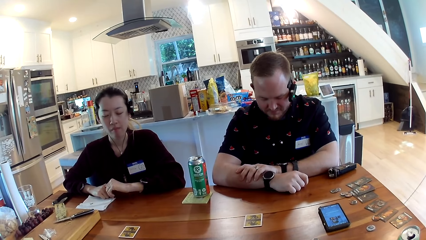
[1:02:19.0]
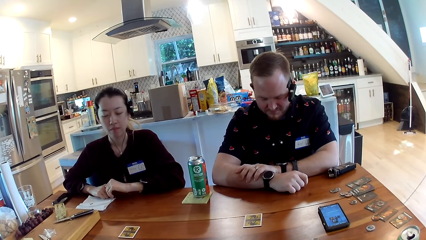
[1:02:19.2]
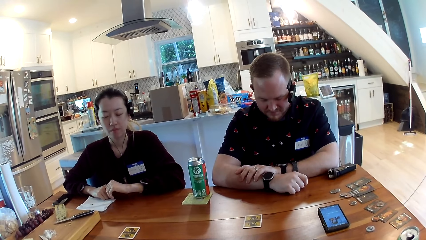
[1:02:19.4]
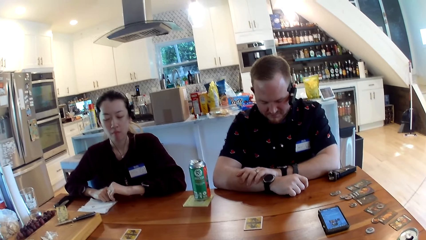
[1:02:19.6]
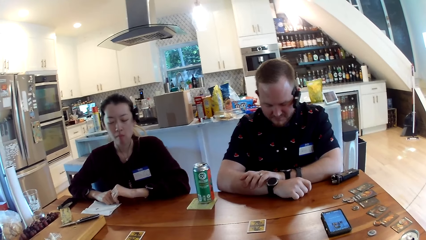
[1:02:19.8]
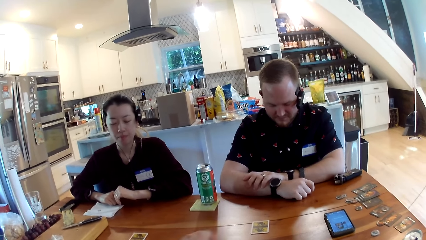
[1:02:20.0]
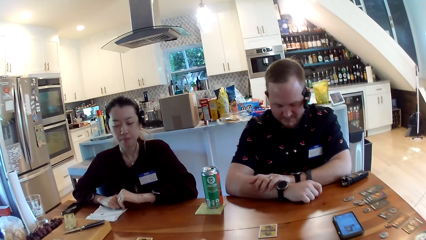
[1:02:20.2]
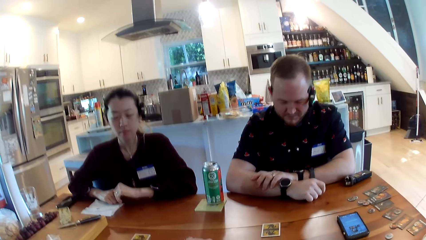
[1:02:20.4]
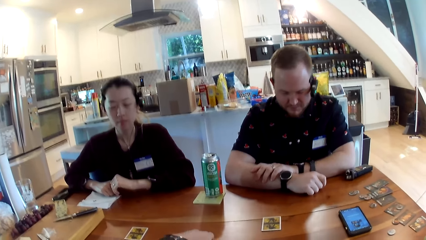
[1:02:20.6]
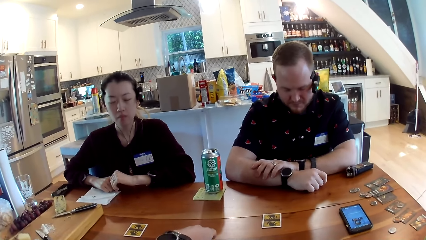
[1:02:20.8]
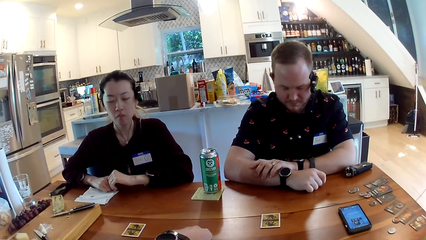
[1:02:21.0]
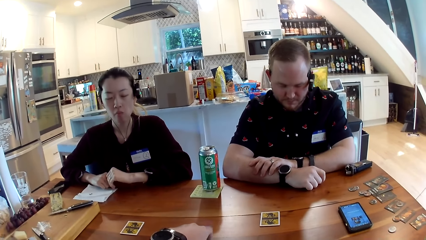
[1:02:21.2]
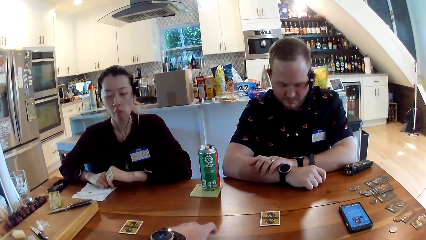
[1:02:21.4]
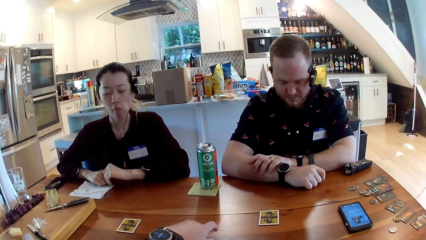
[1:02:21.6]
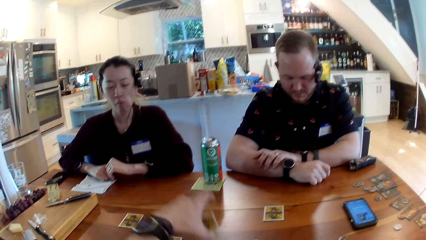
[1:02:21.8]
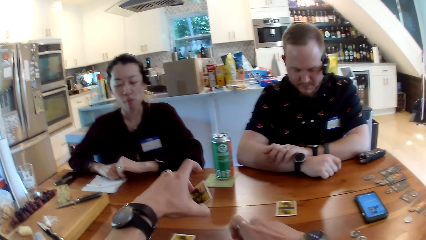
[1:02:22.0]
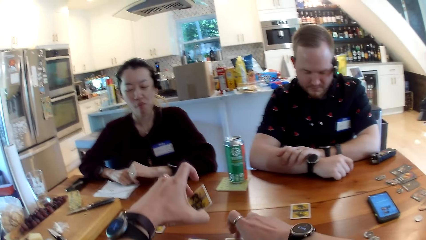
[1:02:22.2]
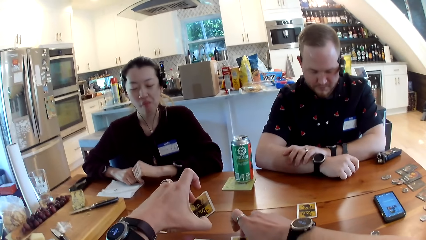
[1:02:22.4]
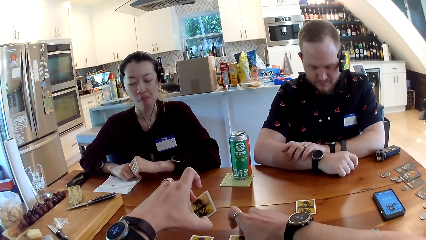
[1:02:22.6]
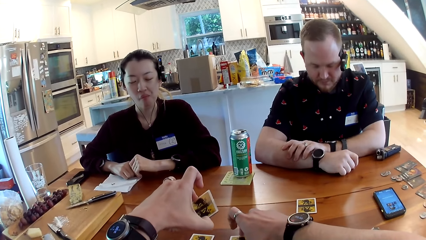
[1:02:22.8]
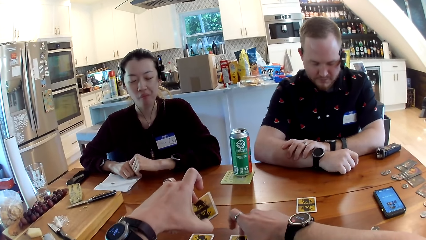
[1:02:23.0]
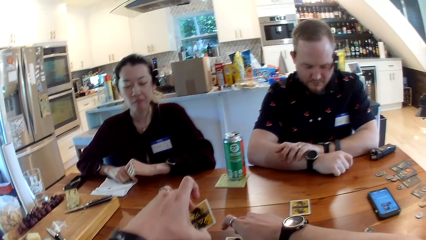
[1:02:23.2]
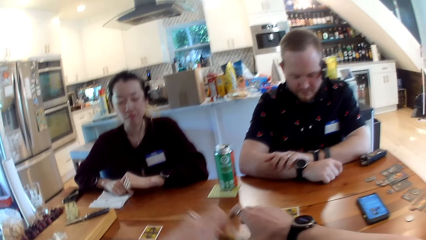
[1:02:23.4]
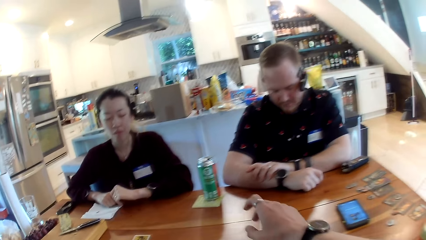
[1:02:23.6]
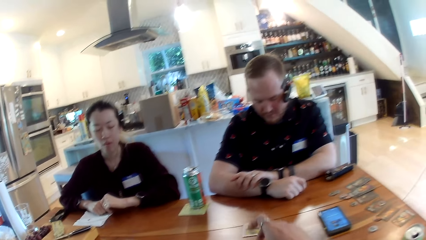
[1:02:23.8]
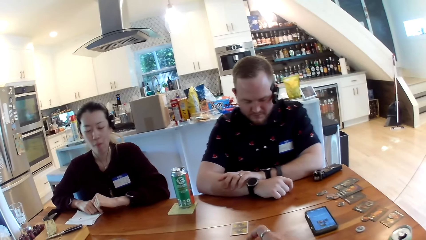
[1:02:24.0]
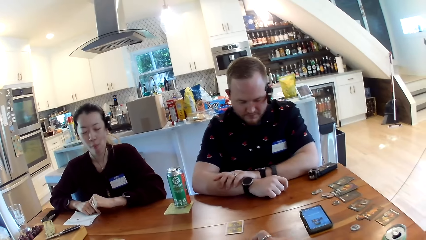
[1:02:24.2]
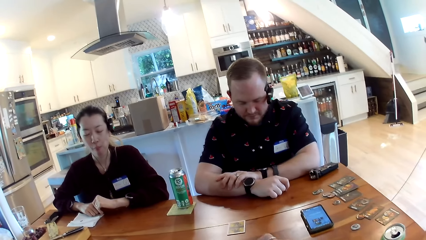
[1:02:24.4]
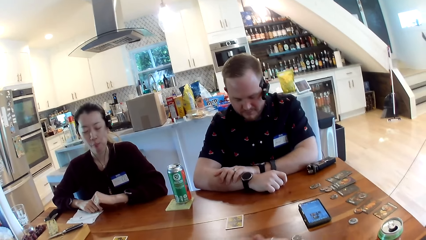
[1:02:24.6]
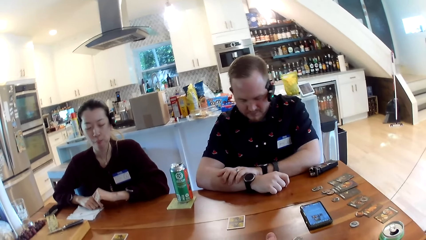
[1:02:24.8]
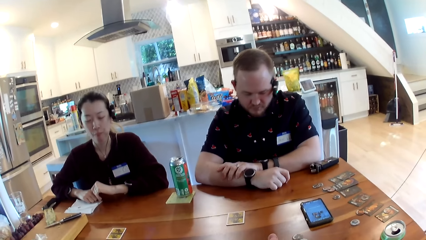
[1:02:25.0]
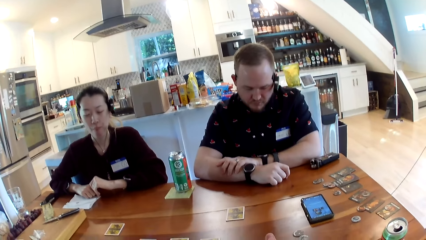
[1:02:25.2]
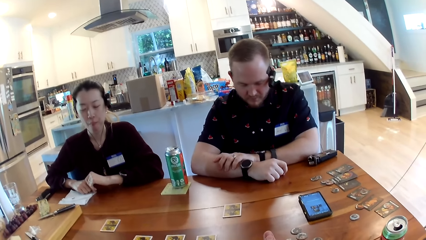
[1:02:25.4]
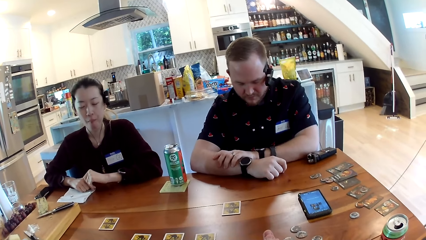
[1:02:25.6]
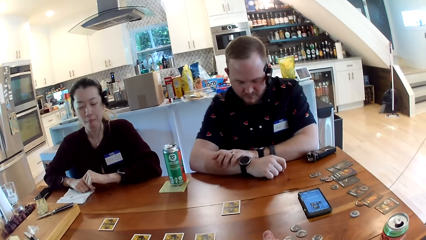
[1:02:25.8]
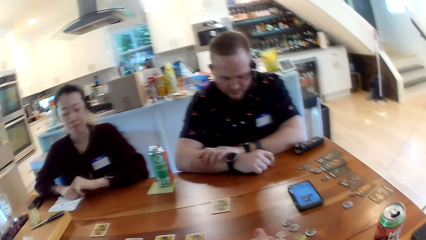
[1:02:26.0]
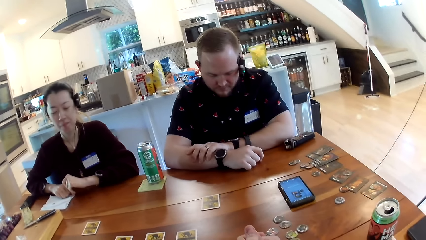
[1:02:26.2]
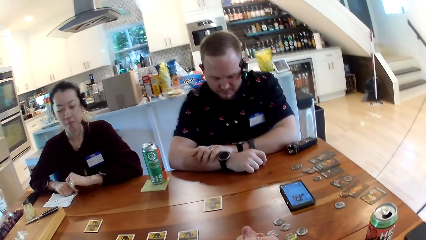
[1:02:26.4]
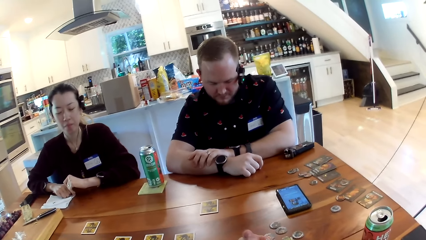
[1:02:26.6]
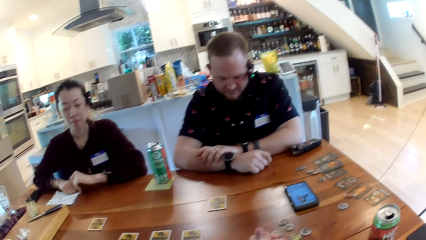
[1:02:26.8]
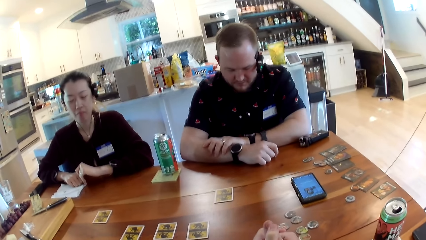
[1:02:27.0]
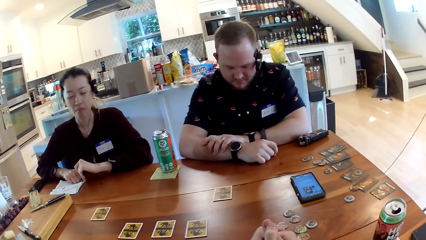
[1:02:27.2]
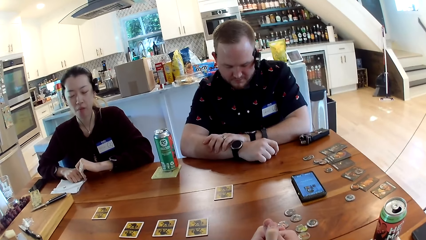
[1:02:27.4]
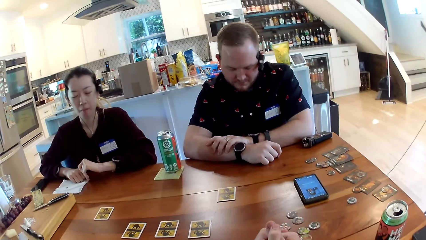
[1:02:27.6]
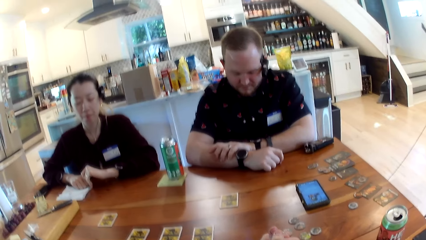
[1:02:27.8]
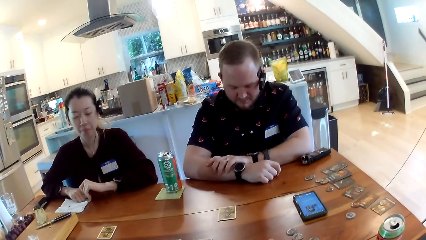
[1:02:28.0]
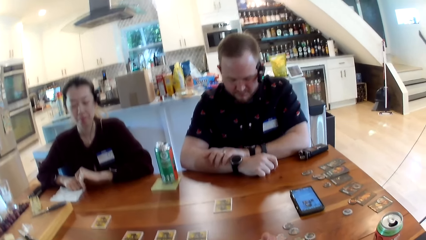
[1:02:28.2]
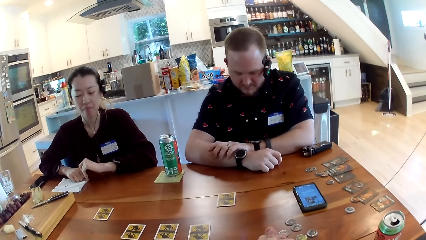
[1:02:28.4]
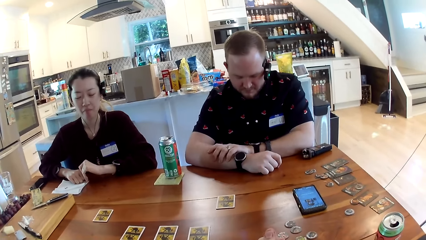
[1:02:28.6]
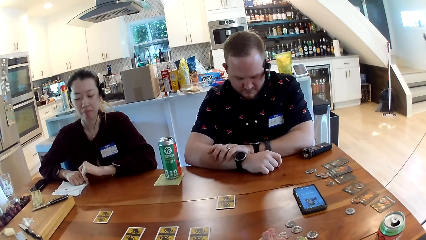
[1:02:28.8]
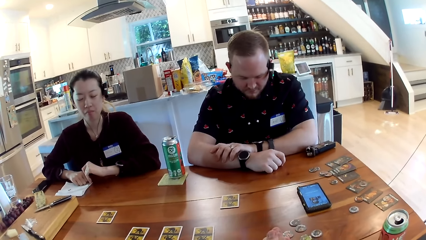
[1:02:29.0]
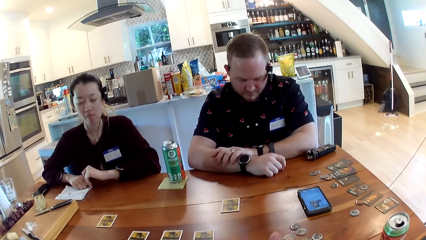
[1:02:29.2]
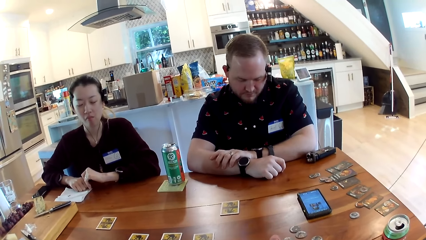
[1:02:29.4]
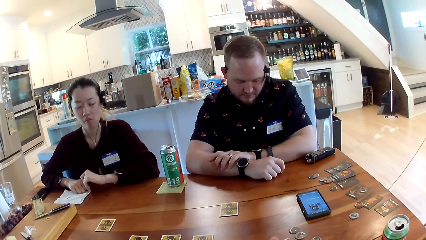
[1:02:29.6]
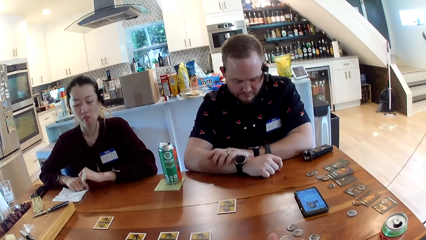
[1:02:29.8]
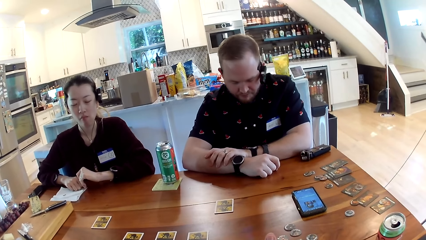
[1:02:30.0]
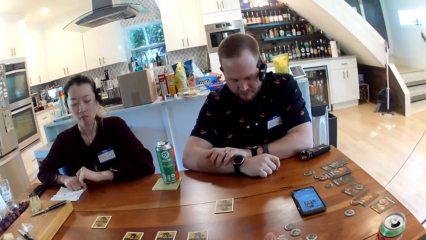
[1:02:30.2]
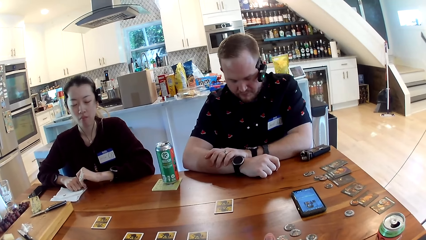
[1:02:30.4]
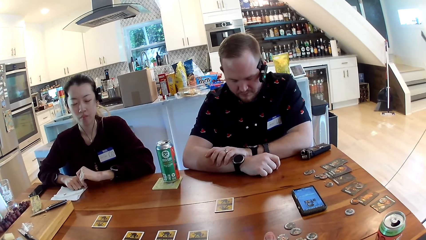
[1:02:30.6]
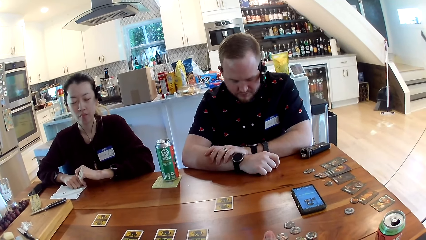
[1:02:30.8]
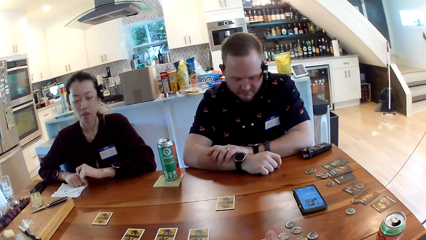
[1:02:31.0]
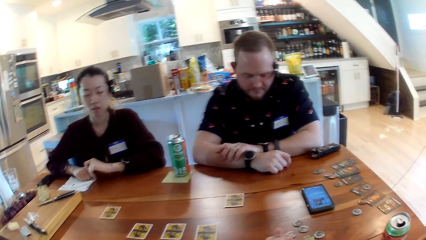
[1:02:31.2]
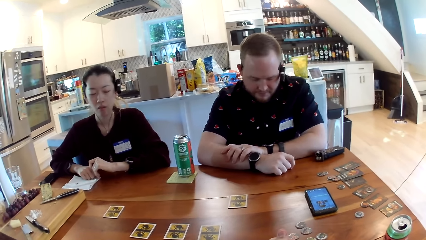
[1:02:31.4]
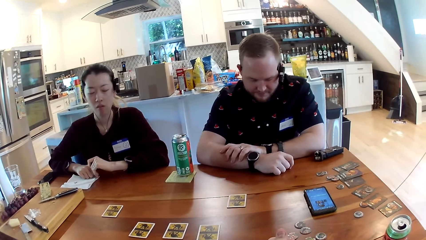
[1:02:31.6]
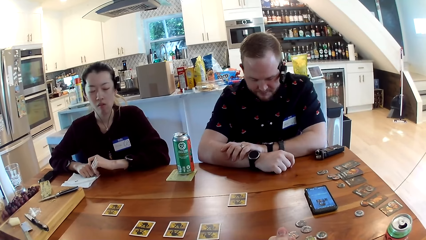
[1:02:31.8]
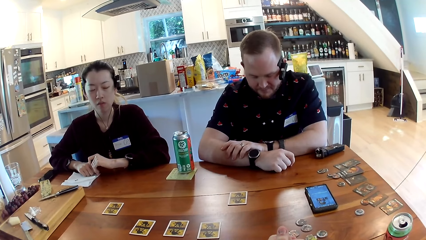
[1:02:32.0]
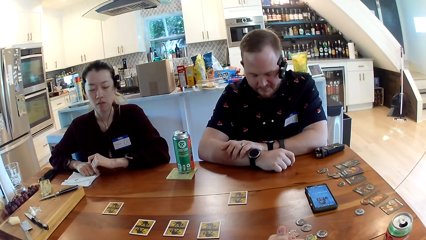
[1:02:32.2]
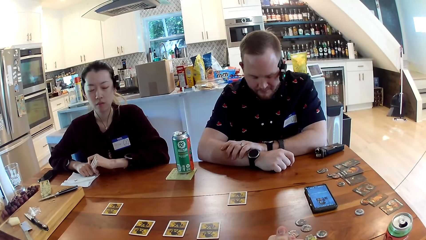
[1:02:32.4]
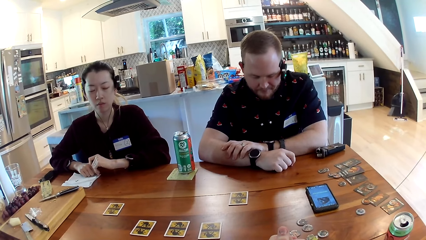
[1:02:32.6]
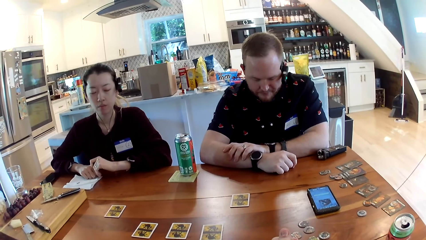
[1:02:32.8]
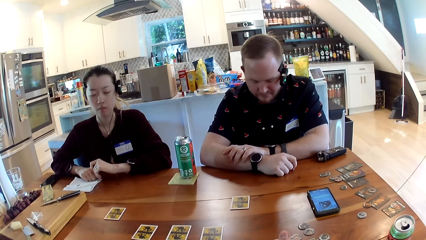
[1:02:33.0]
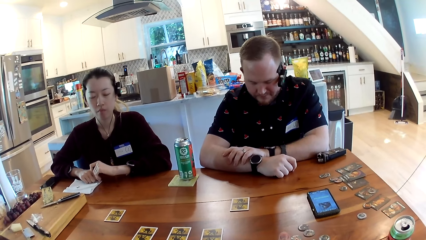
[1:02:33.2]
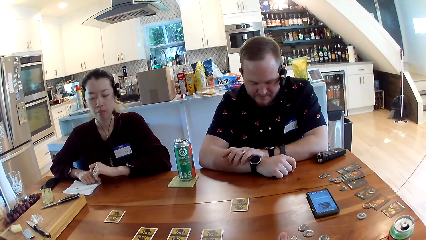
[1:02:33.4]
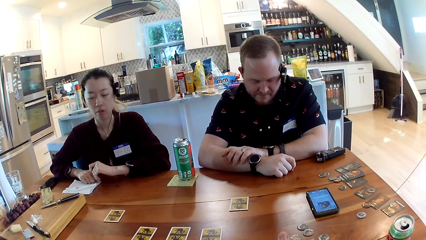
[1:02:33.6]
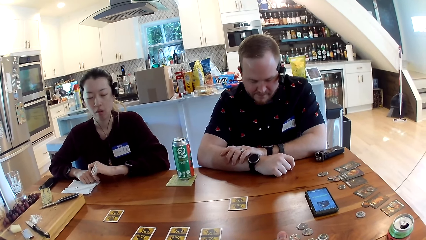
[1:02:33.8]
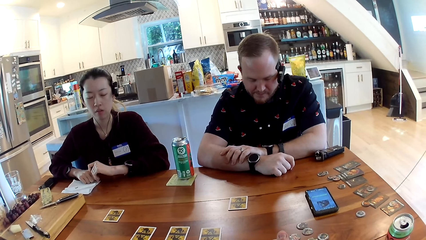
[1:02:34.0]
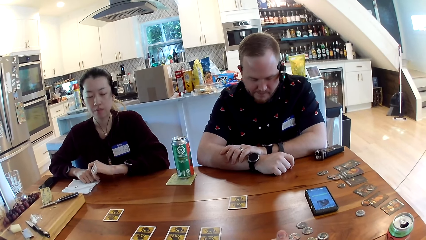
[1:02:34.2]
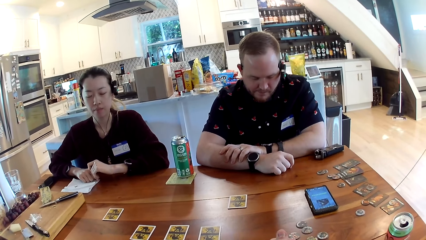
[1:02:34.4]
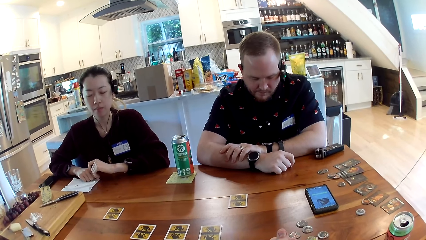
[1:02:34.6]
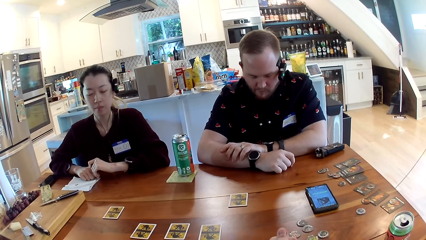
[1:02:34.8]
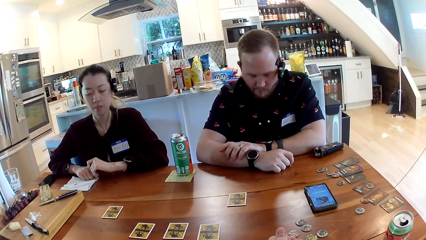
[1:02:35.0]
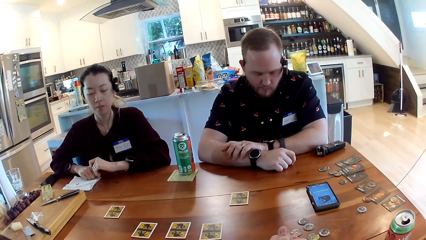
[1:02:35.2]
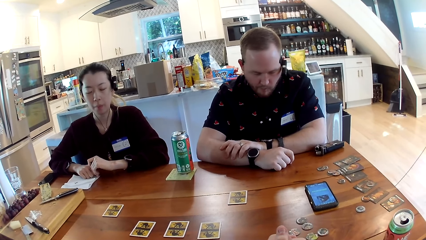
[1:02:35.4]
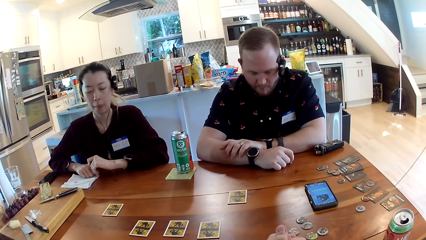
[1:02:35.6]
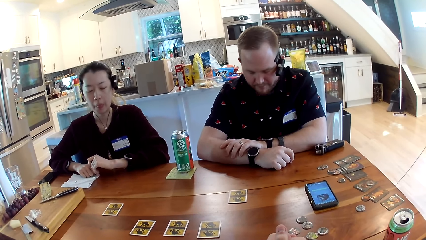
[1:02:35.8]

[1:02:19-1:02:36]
The camera wearer looks at the cards. He picks up a card on the table with his left hand. He drops a card on the table with his right hand. A man nods his head.
